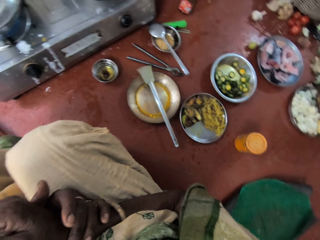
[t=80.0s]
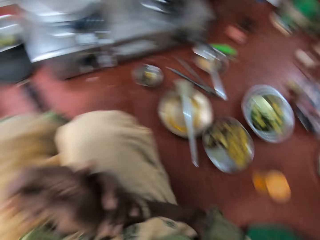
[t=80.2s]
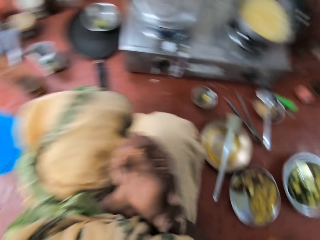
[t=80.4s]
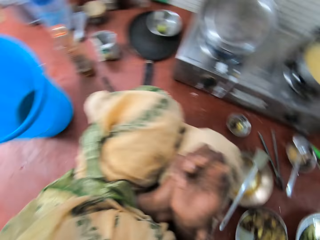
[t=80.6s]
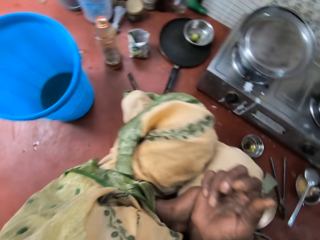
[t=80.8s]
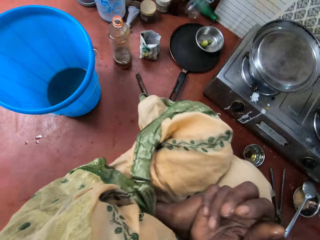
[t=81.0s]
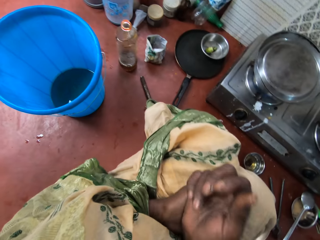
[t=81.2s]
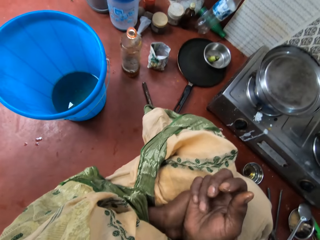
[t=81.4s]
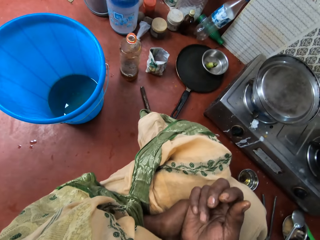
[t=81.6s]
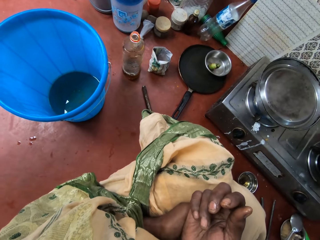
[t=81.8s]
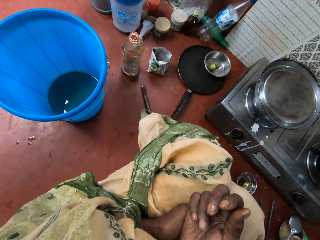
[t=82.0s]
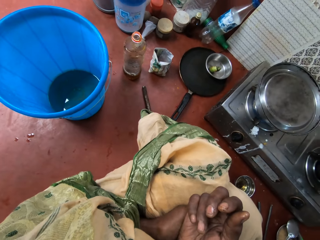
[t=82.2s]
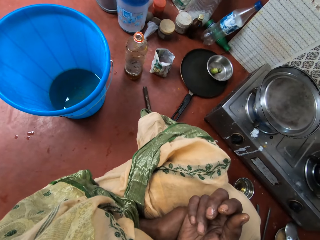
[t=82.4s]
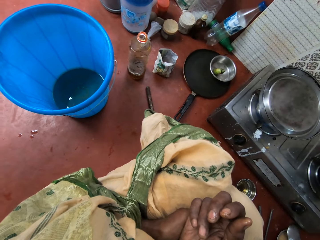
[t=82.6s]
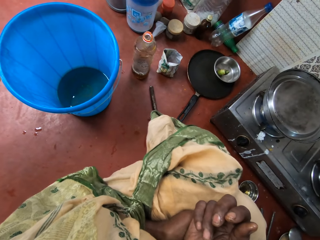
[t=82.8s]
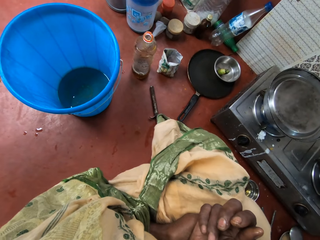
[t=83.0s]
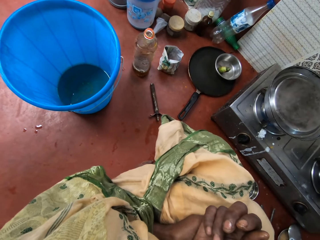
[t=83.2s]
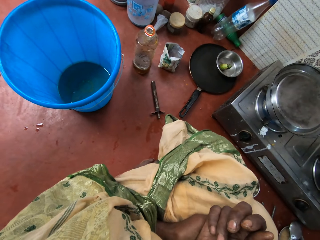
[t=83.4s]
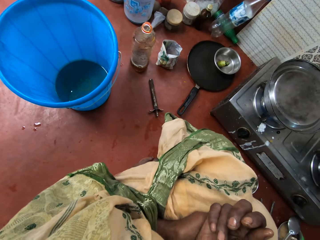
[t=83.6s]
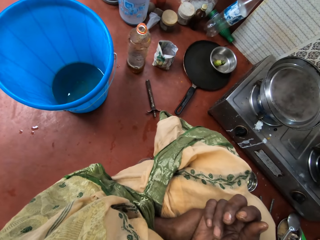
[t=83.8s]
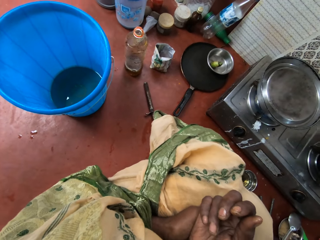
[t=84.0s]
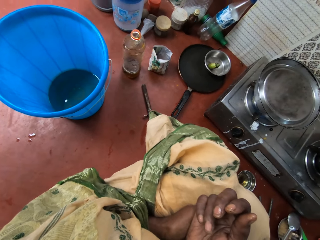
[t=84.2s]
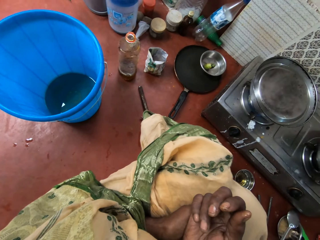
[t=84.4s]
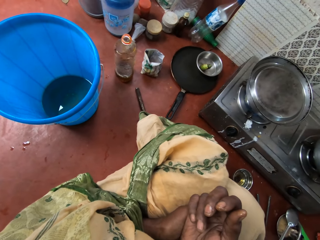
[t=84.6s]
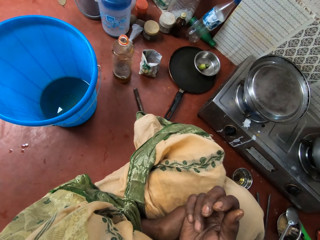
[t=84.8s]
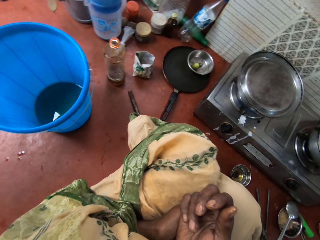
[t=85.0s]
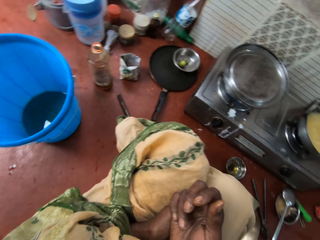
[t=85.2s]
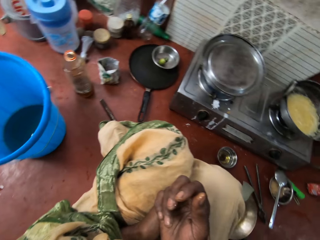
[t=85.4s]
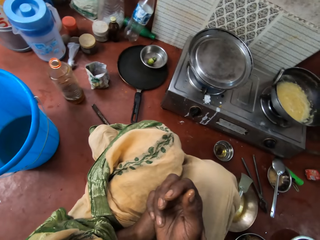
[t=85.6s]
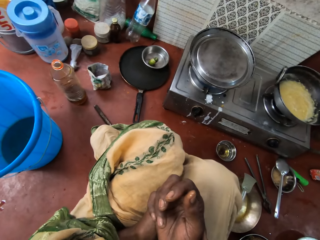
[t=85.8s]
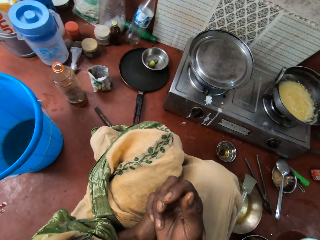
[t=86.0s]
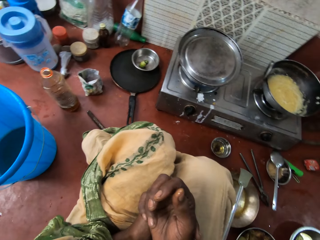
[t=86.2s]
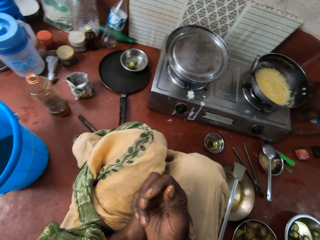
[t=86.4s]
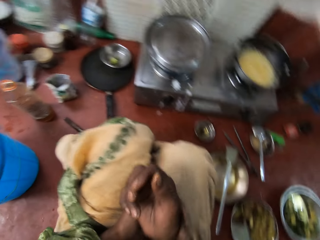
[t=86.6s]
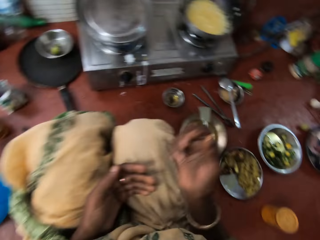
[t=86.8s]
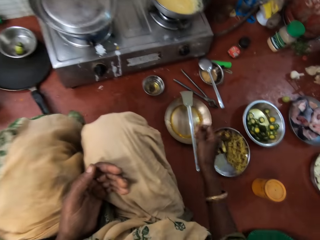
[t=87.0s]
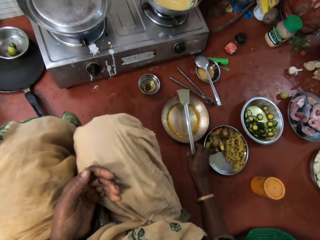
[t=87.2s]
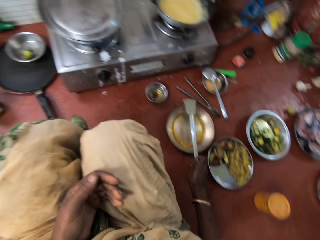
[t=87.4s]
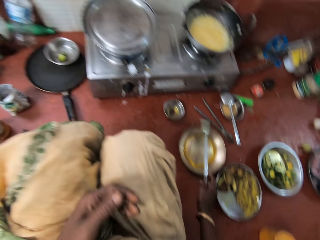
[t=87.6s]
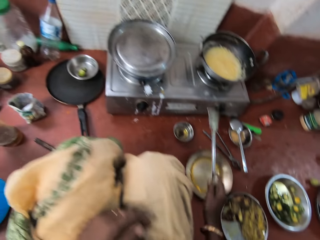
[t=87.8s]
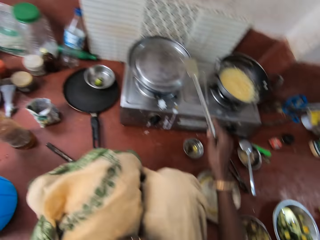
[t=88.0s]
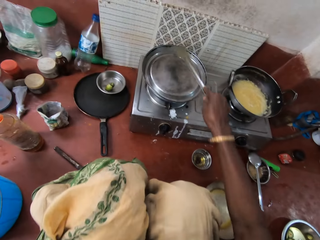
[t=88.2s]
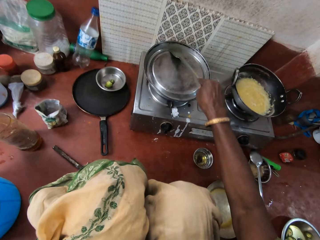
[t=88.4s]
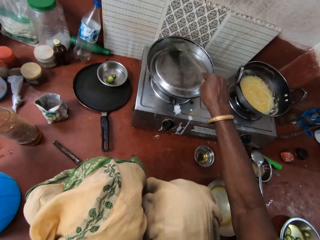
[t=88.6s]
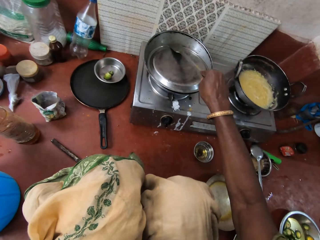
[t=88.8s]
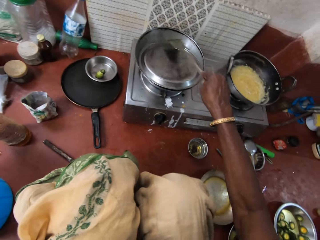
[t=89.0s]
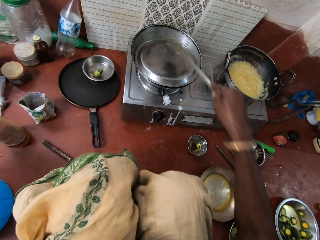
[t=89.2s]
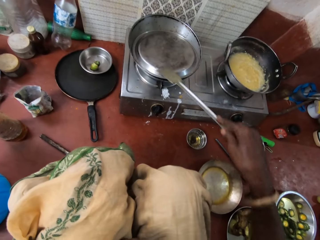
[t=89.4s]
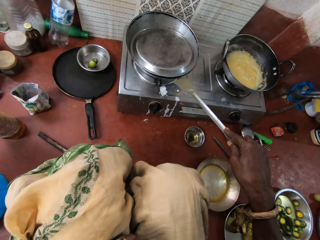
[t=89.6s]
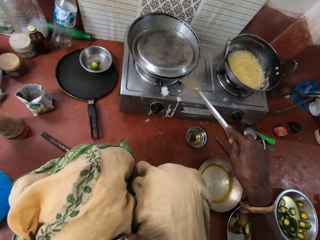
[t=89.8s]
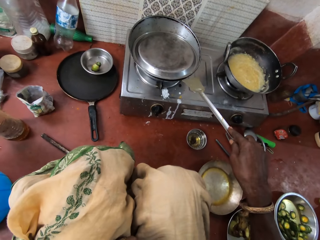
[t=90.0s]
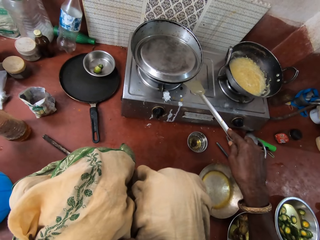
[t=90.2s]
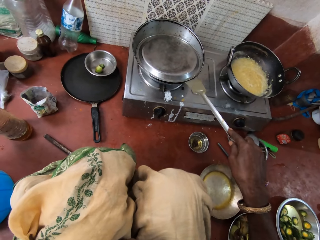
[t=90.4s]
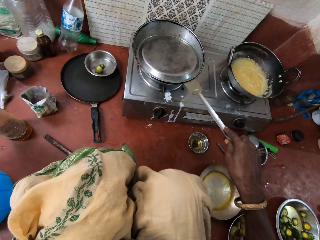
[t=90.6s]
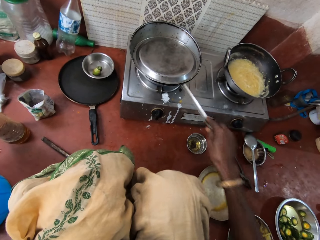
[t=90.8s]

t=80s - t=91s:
The camera wearer picks the turner spoon from the pan on the floor with her right hand. She hits the turner spoon on the lid with her right hand.

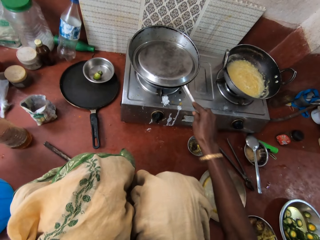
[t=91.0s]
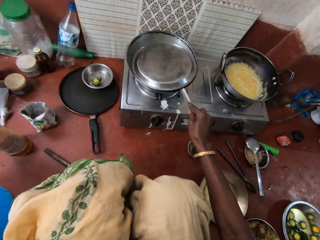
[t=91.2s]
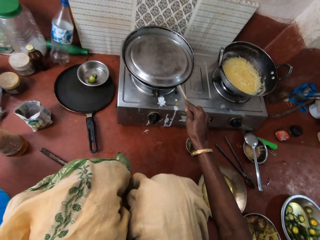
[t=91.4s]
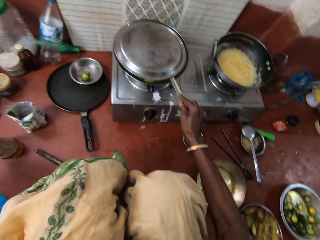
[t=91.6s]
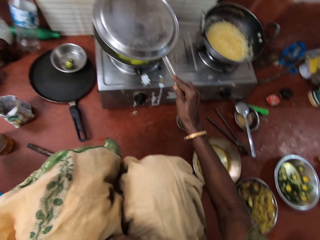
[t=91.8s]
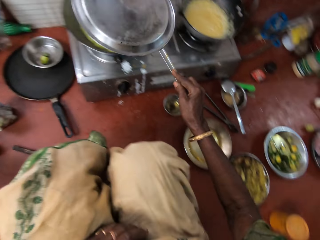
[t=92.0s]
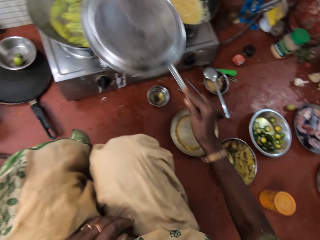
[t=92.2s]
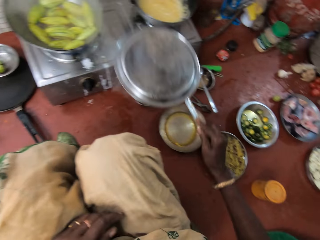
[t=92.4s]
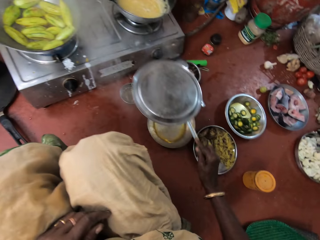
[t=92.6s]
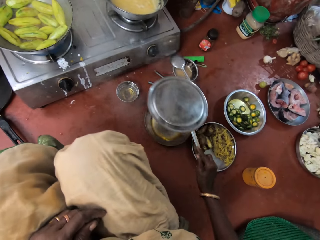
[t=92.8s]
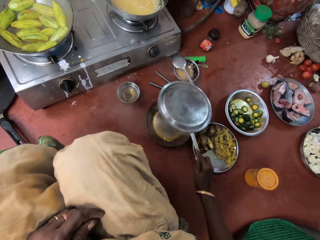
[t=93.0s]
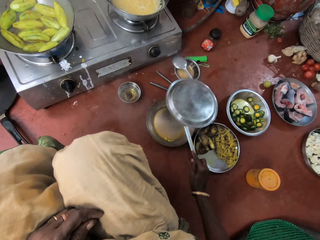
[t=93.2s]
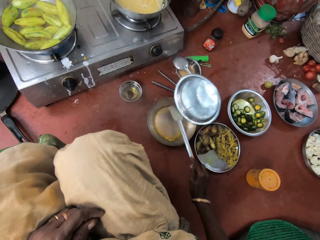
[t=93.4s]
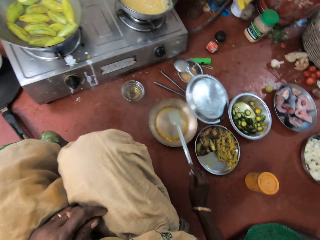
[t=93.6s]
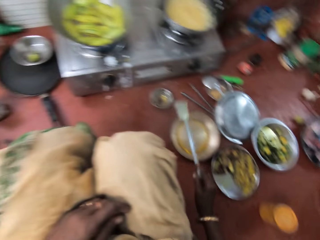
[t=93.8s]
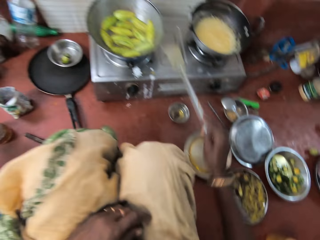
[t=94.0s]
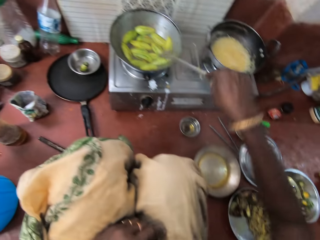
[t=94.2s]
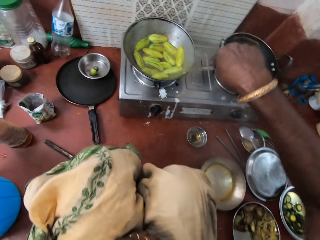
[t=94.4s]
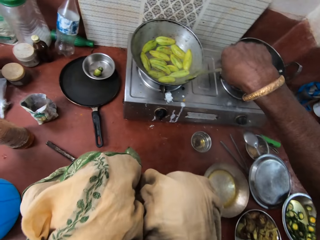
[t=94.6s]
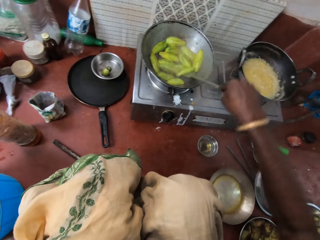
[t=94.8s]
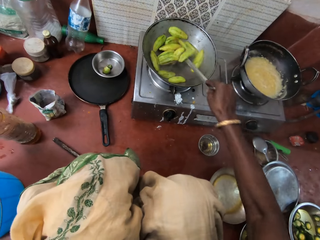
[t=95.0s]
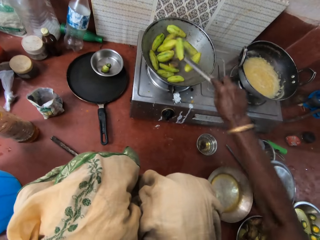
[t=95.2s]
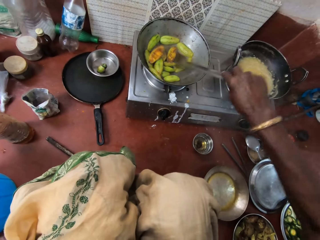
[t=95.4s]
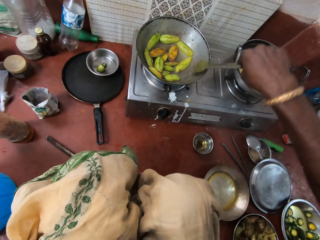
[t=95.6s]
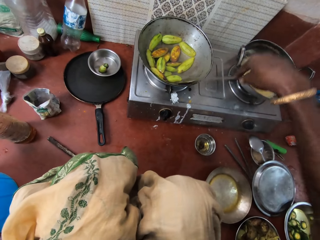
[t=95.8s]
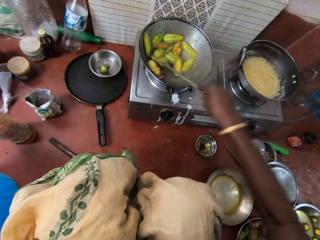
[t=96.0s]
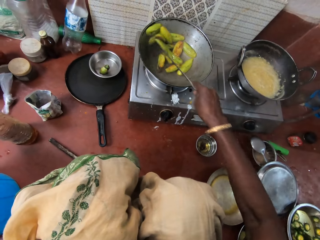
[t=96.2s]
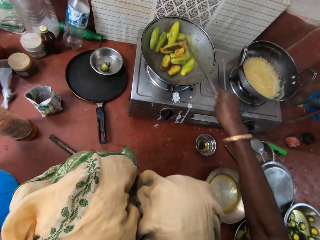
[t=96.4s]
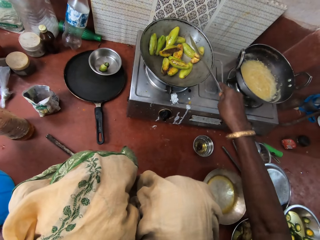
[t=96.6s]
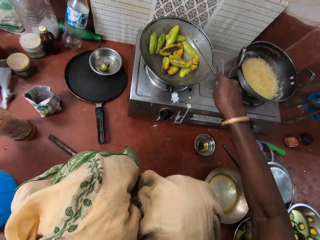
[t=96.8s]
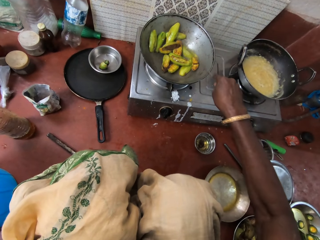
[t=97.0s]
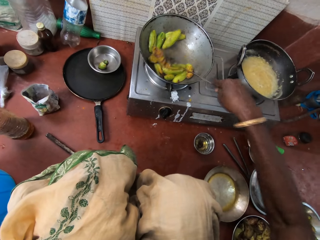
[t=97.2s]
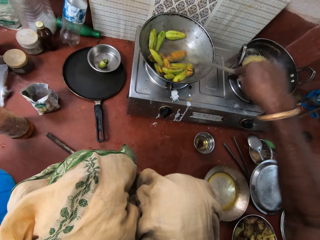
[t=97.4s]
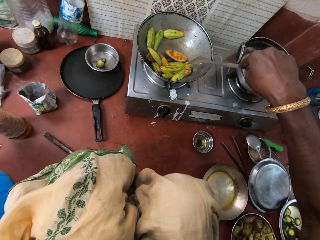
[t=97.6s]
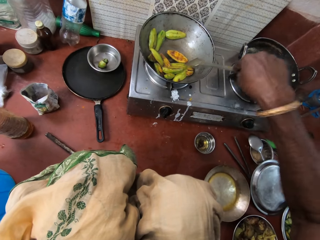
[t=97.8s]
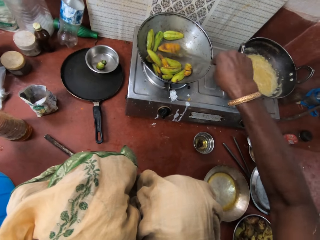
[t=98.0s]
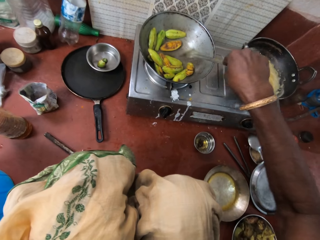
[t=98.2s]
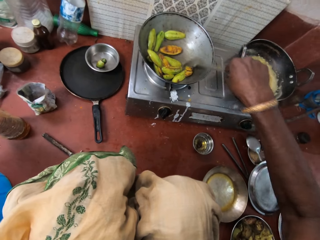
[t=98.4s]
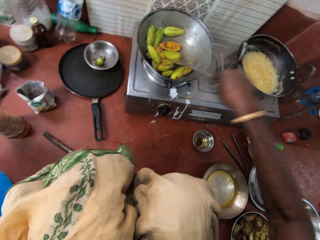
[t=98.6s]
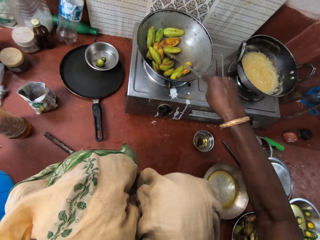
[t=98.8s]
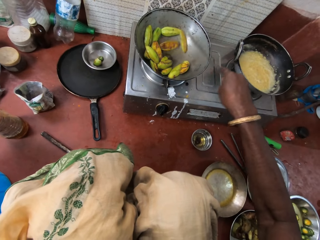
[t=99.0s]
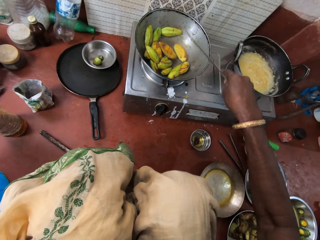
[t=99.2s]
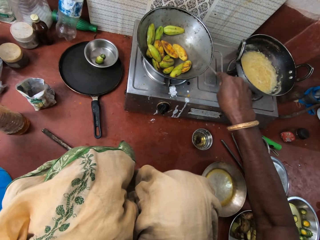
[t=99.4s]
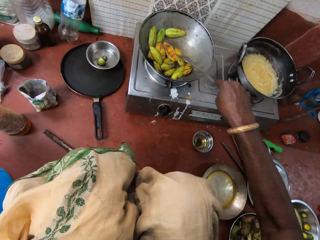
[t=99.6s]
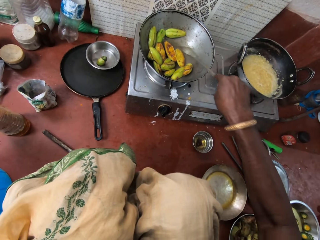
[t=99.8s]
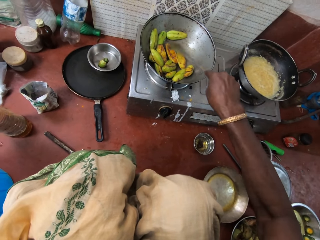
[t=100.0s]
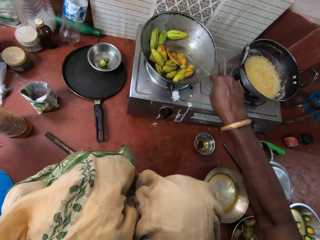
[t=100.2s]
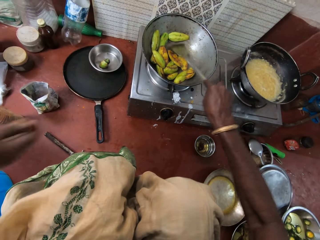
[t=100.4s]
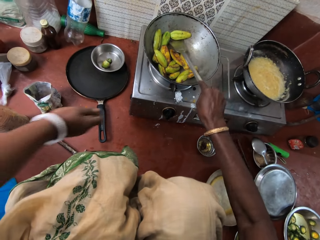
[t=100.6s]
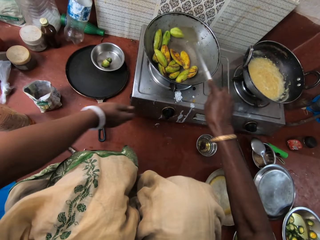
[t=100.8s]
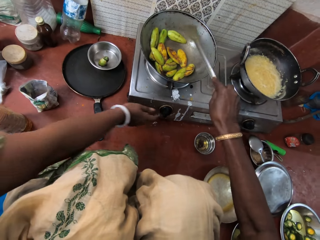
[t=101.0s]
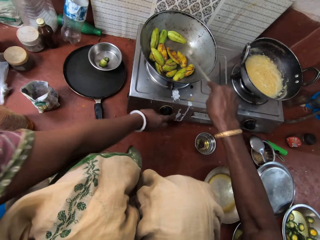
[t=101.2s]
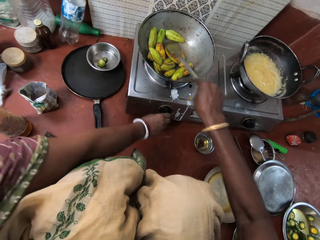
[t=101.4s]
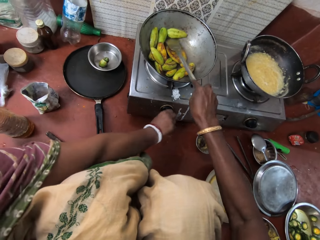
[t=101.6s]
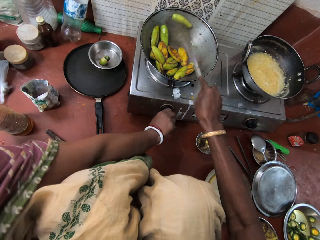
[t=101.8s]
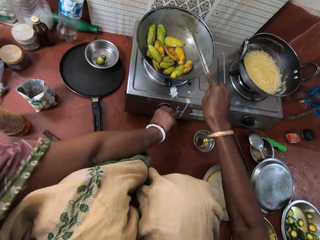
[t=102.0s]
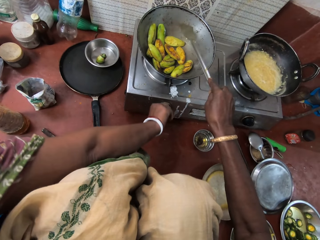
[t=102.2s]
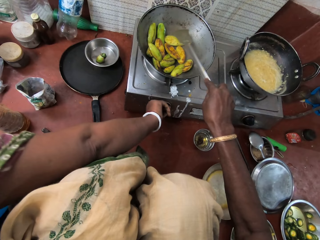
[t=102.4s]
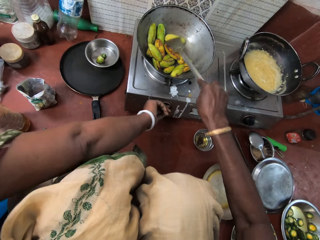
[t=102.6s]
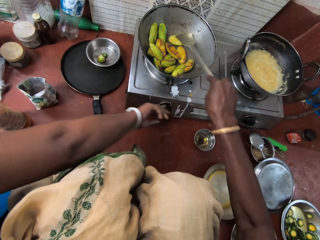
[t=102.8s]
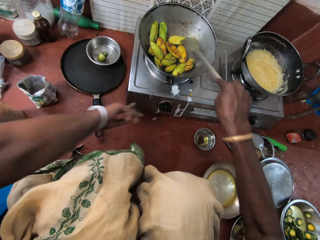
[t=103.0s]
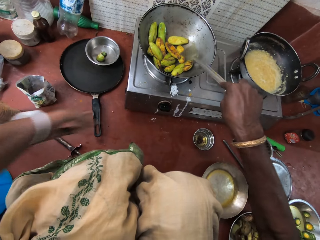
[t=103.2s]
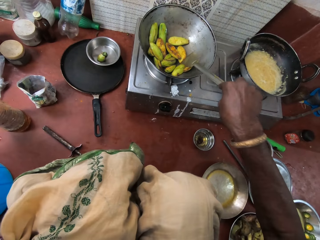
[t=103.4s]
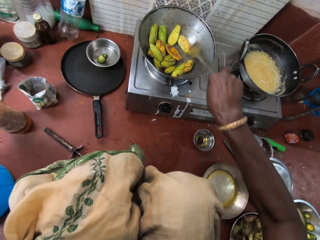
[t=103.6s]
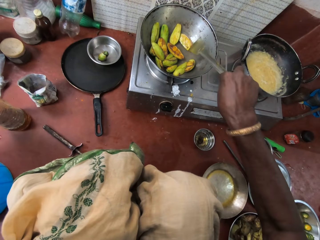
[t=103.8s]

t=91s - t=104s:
The camera wearer lifts the lid with the turner spoon. She puts the lid on a plate. She stirs vegetables with the turner spoon in the kitchen. She turns the vegetables with the turner spoon. A person operates the gas cooker in the kitchen. The camera wearer adjusts the cooker switch with her left hand. She removes her left hand from the cooker switch.
